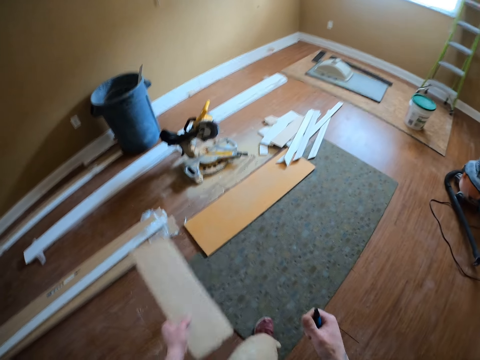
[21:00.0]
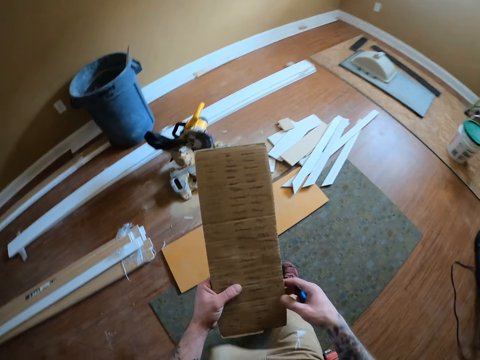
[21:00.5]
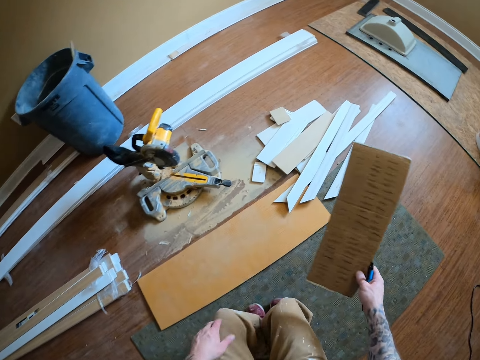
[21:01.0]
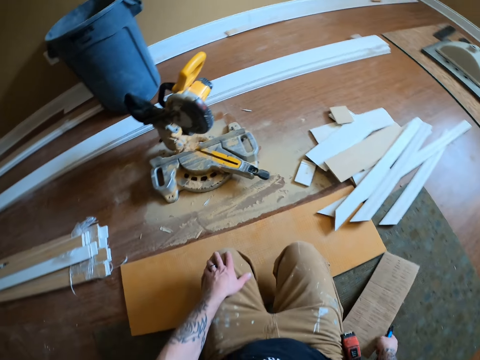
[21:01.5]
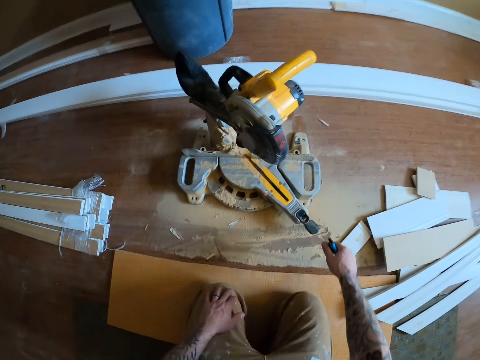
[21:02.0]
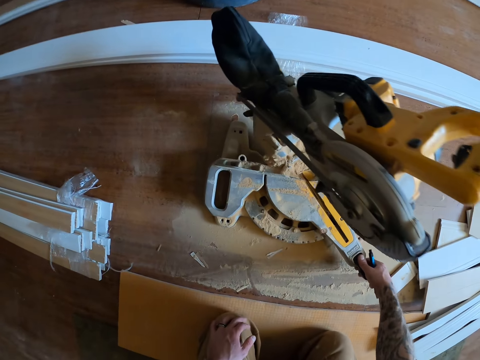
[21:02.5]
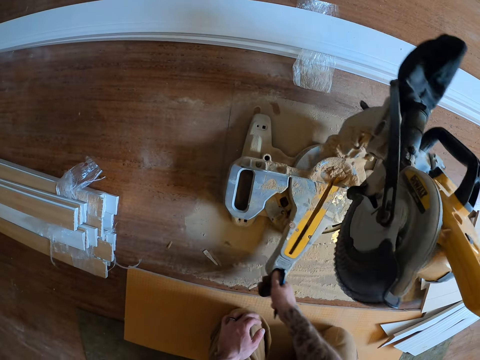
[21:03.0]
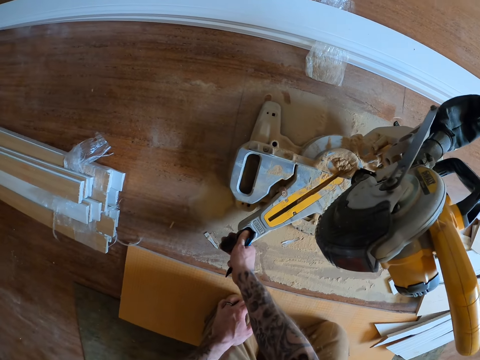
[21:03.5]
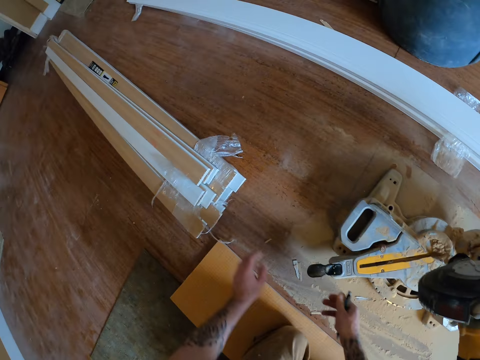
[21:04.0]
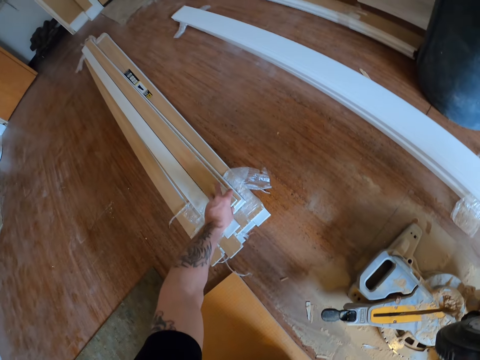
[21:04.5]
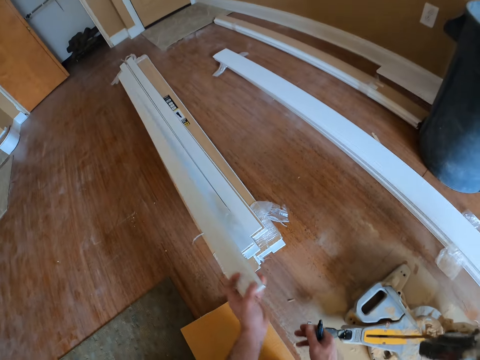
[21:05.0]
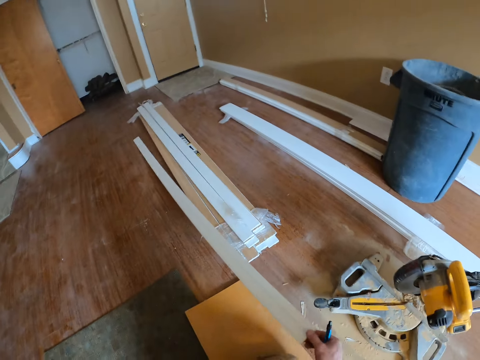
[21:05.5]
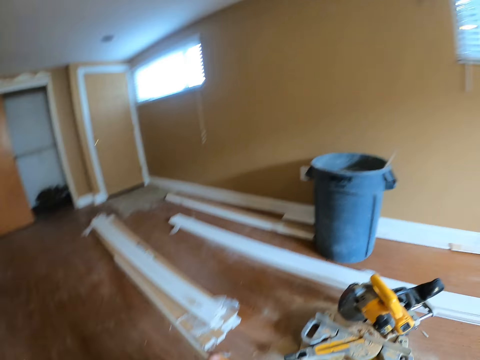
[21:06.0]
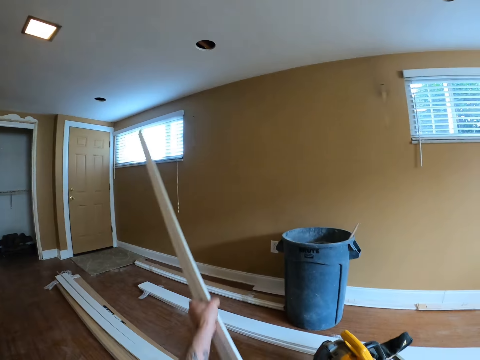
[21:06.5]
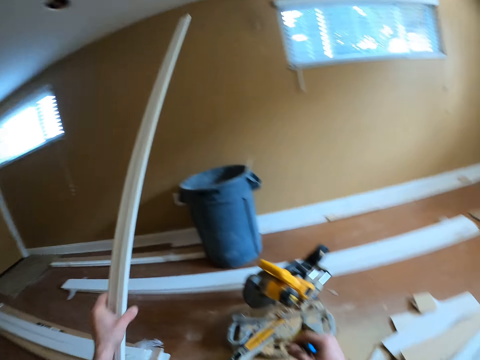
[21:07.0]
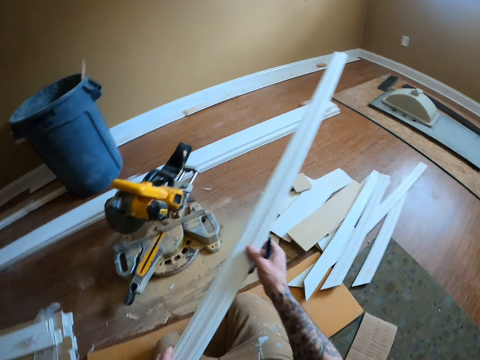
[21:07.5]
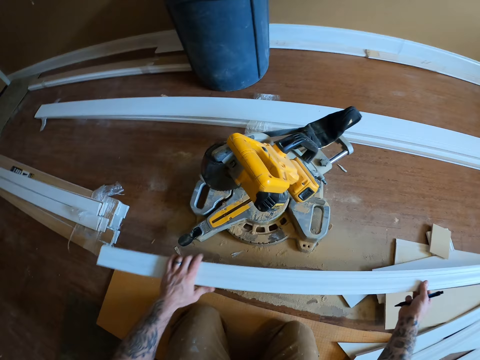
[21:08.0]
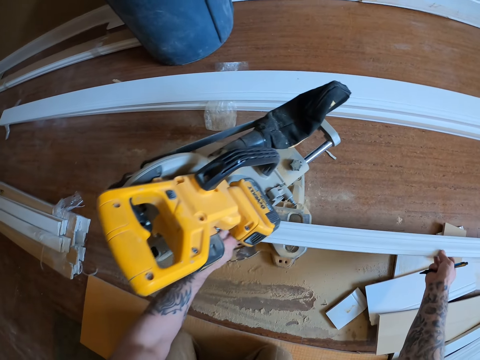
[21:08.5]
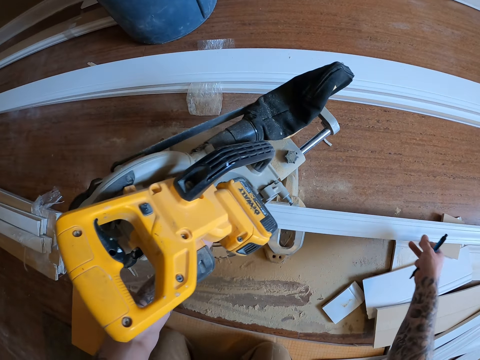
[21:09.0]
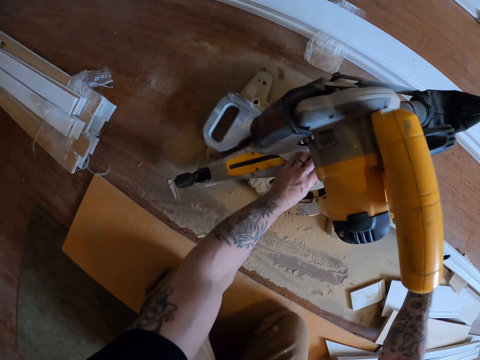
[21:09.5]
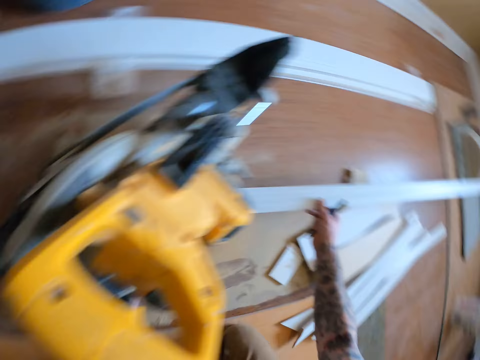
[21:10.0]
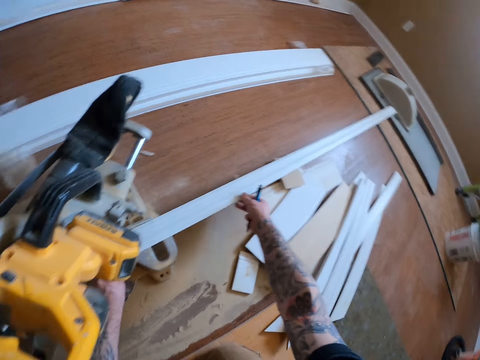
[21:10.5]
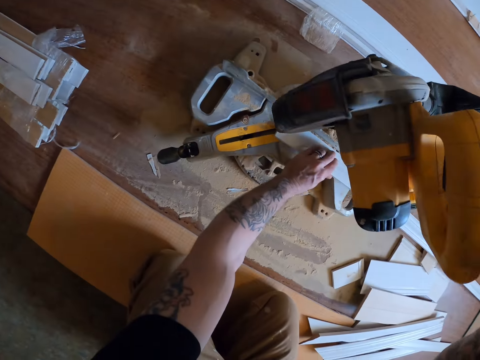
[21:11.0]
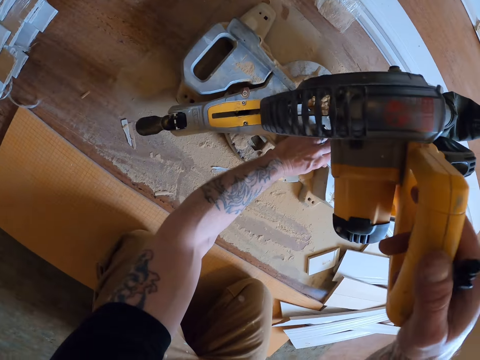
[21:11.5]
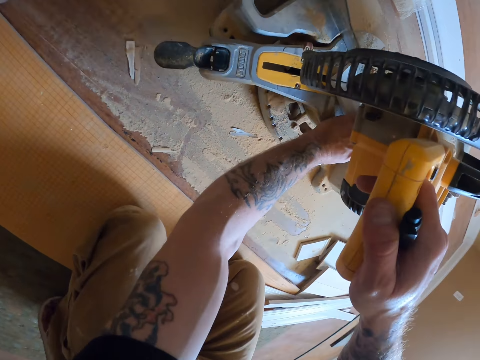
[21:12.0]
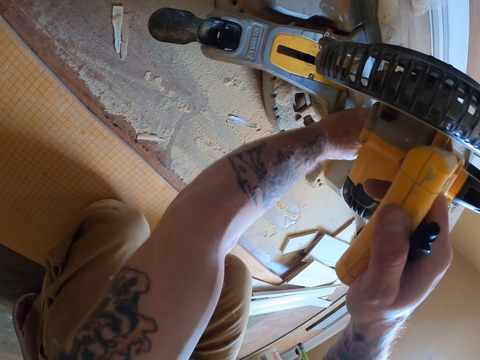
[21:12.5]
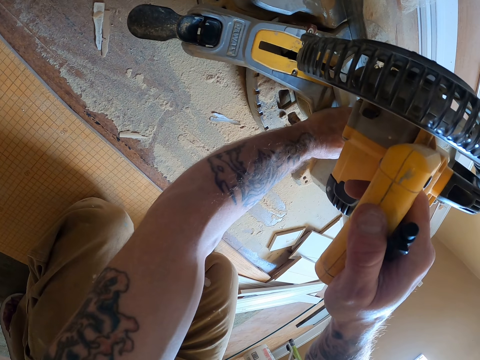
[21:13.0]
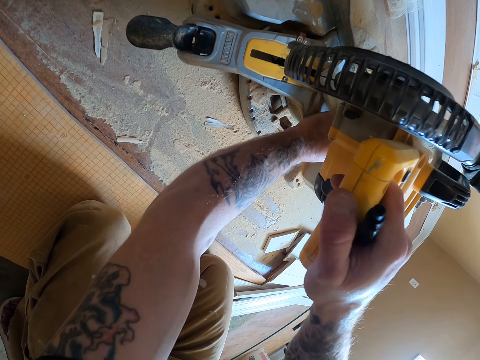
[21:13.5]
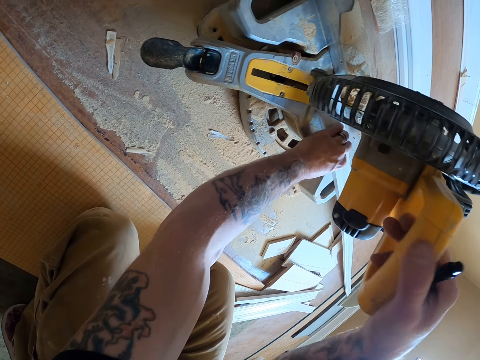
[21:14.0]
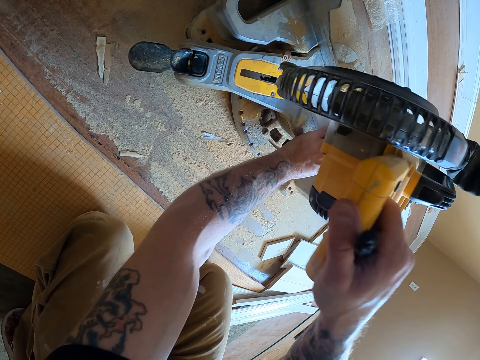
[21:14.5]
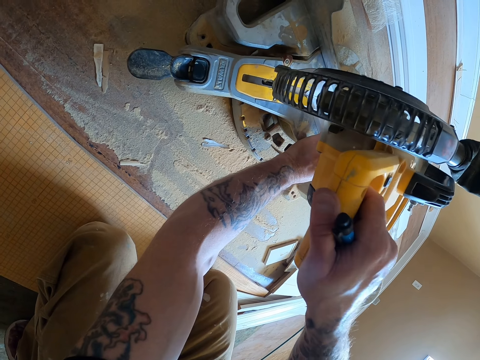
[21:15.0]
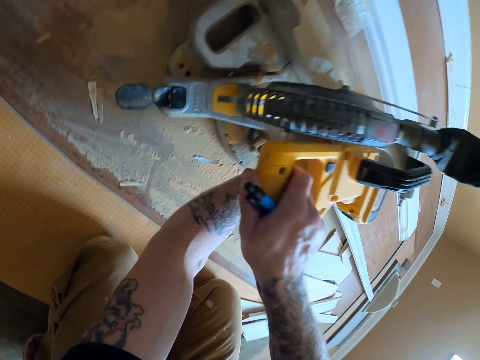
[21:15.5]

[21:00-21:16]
The camera wearer kneels on the floor. They move a mitre saw or wood cutter machine on the floor. They hold the wood cutter machine and turn the wood cutter machine. They pick a wood from the stack of woods on the floor. They place the wood under the mitre saw. They cut the wood with the mitre saw on the floor.

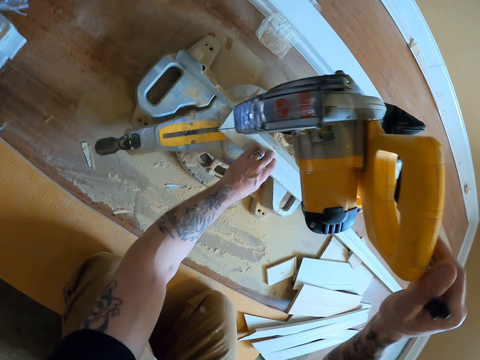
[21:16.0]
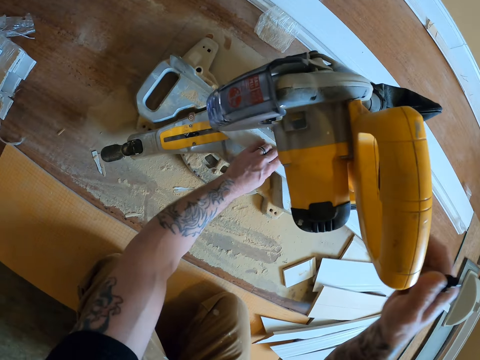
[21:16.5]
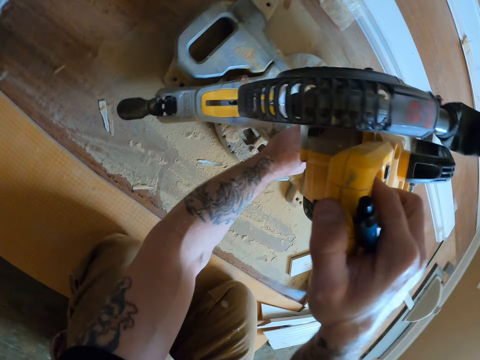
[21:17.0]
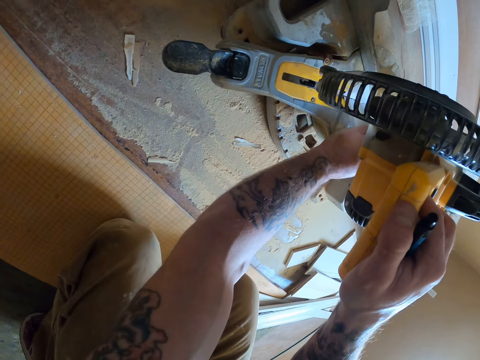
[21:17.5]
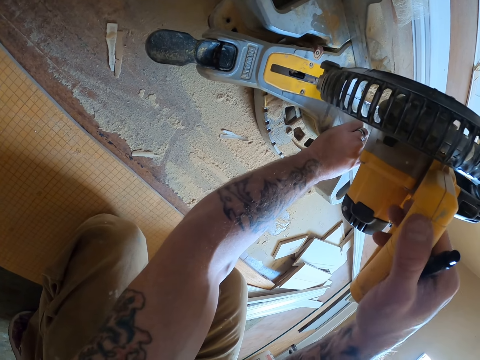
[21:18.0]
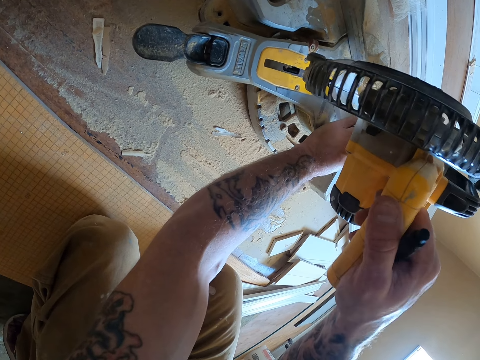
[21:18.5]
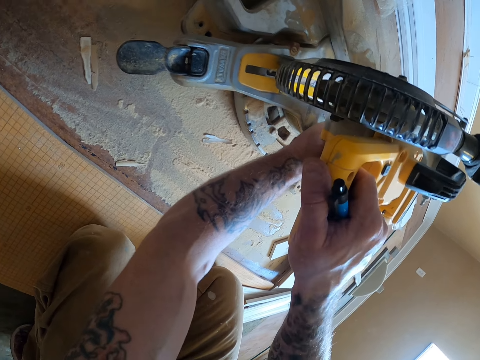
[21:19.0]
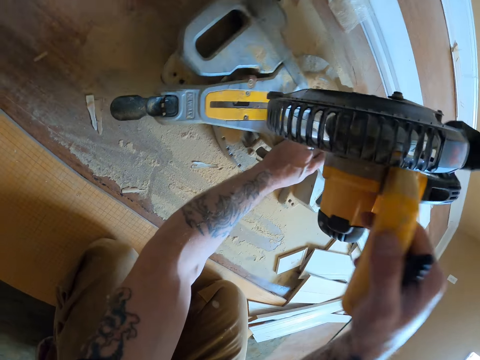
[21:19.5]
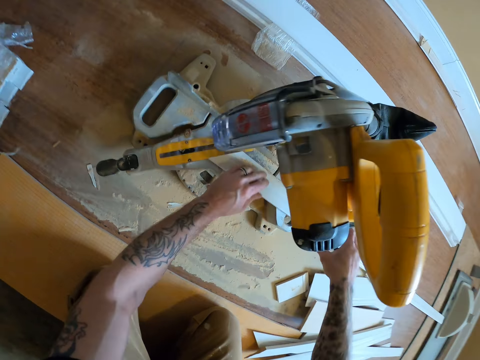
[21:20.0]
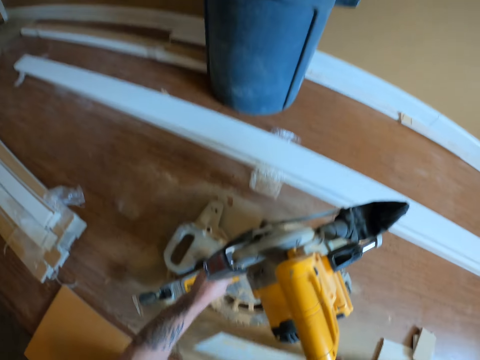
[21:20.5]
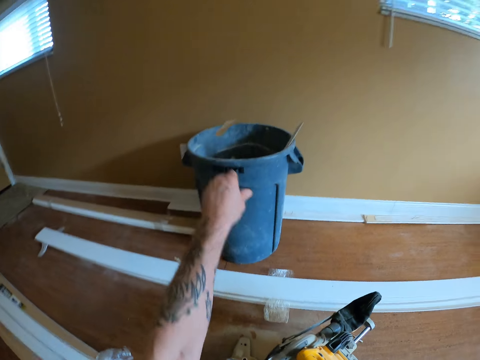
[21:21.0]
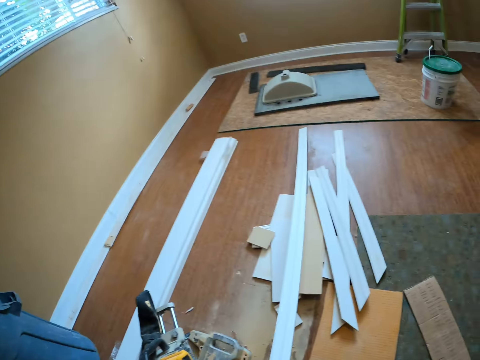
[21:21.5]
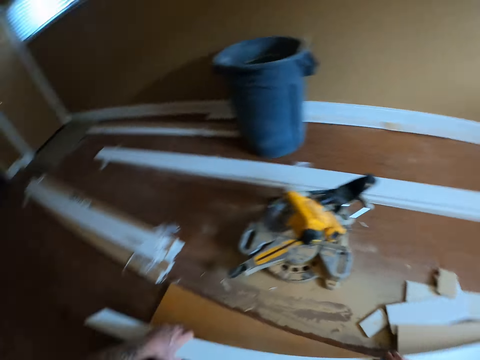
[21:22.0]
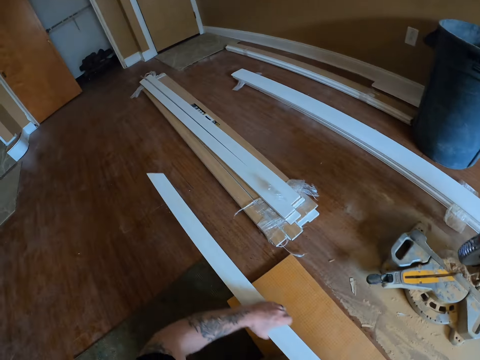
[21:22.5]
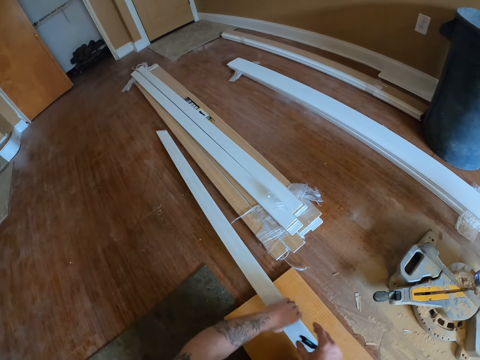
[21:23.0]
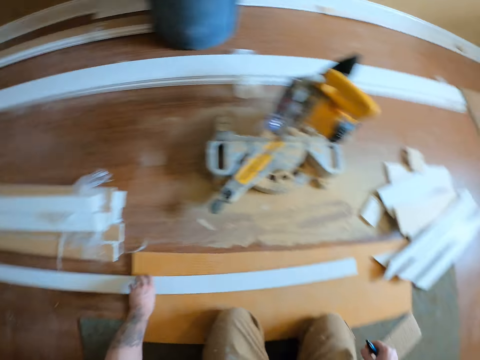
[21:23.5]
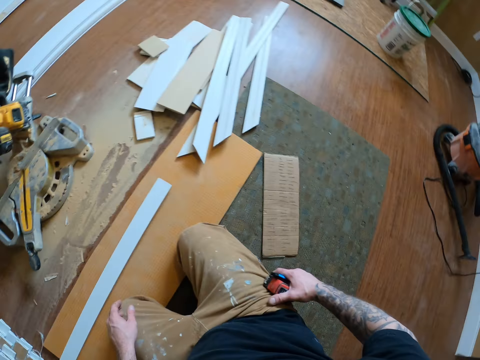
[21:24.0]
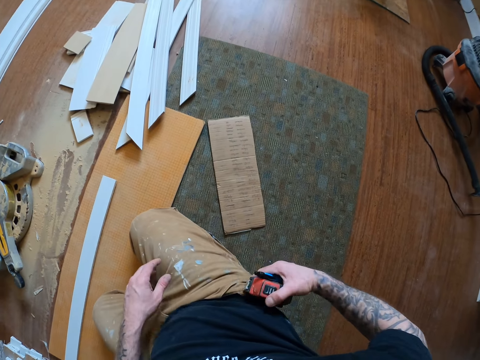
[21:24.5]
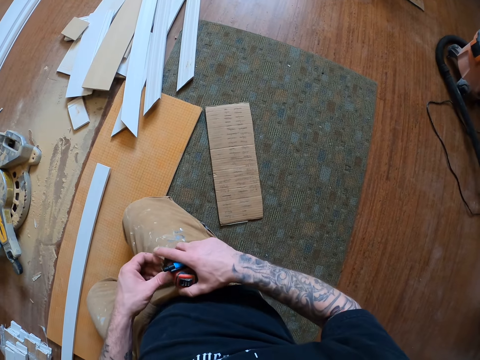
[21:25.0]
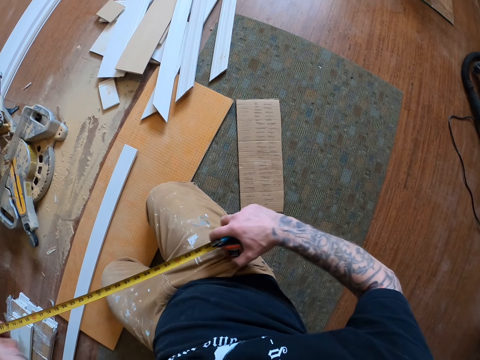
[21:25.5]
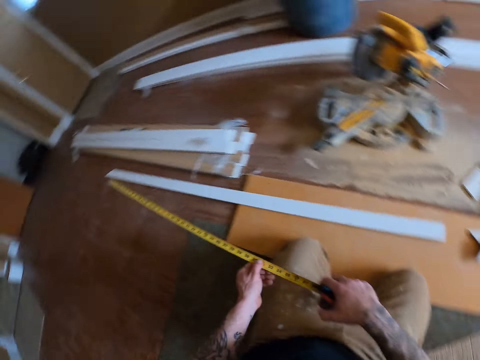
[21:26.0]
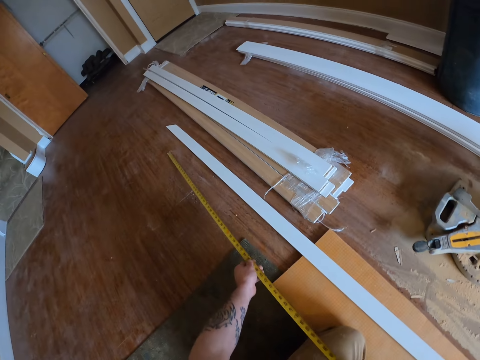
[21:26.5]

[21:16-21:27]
The camera wearer picks up the cut part under the mitre saw. He throws the cut part into a bucket. He moves the wood on the floor and puts the wood on the floor. He removes the tape measure in the pocket on his trouser. He pulls the tape from the tape measure. He measures the wood with the measure tape.
